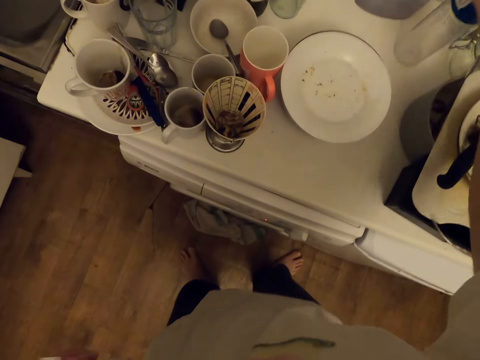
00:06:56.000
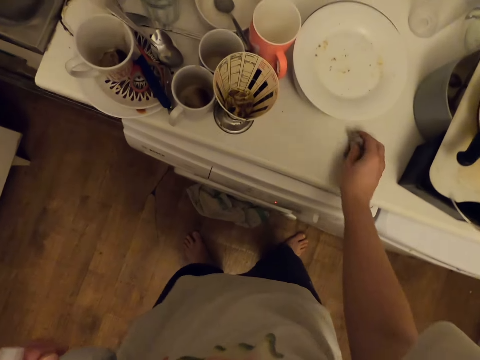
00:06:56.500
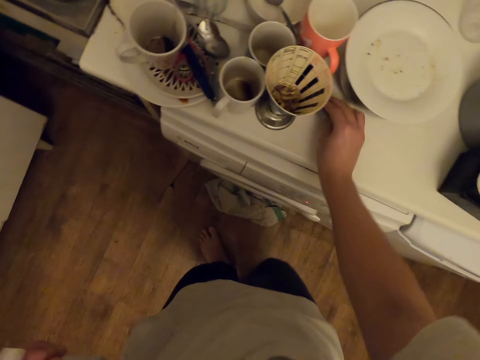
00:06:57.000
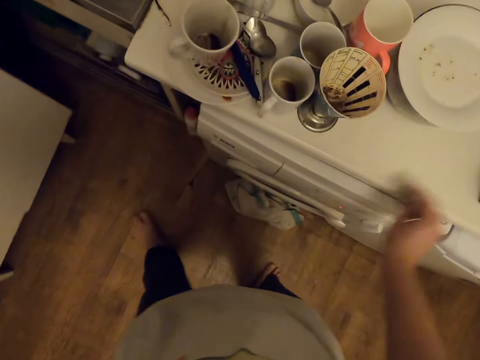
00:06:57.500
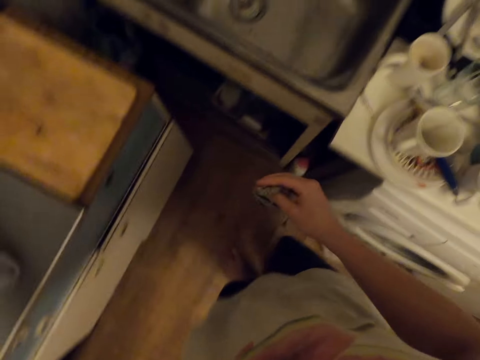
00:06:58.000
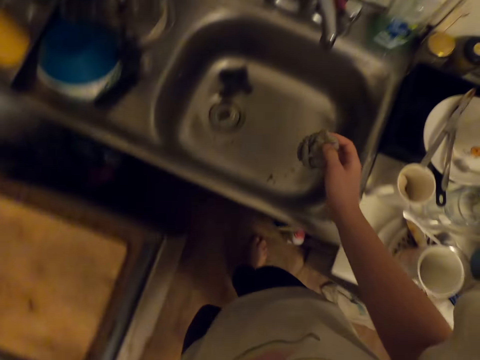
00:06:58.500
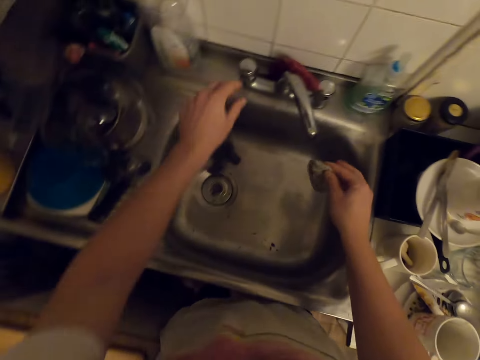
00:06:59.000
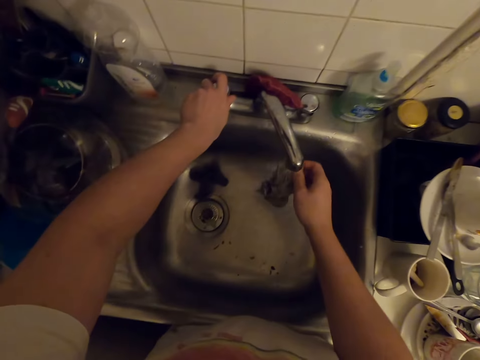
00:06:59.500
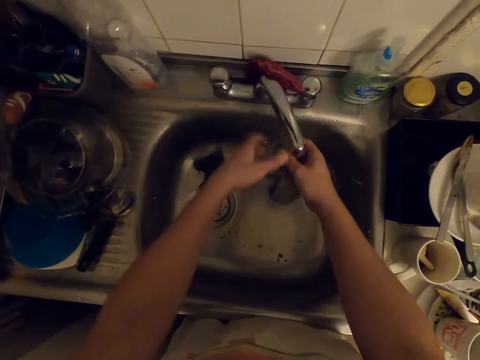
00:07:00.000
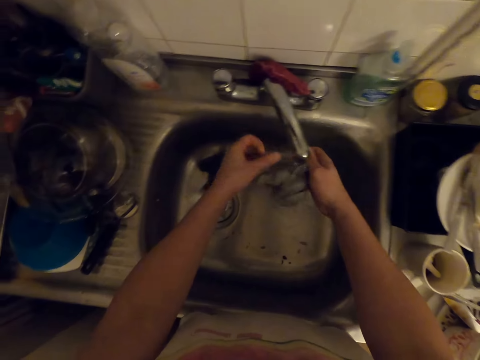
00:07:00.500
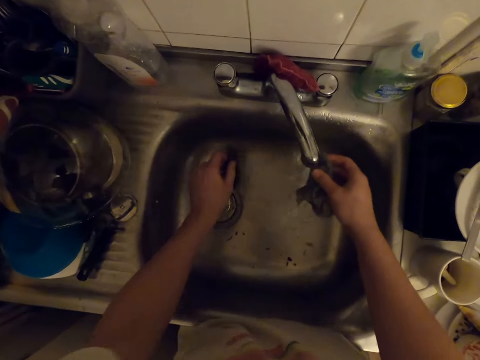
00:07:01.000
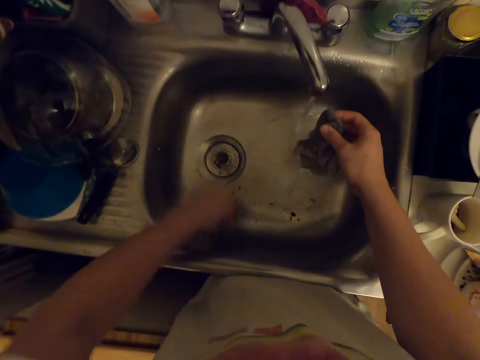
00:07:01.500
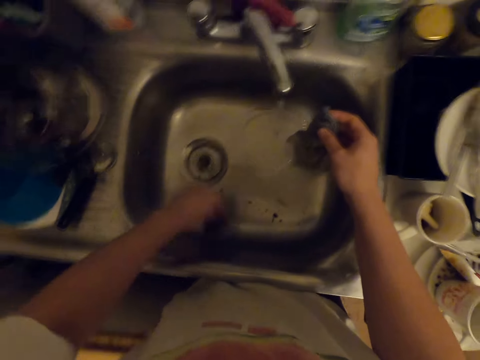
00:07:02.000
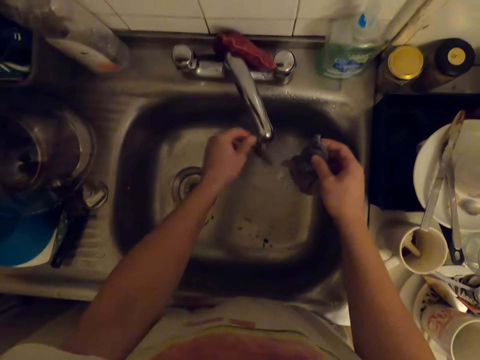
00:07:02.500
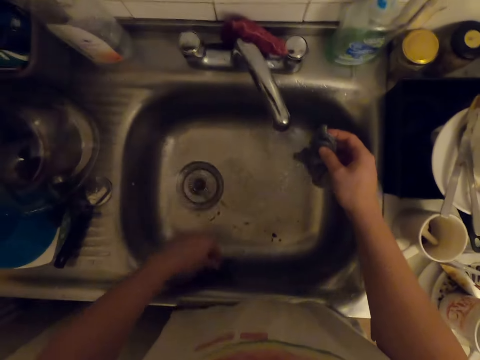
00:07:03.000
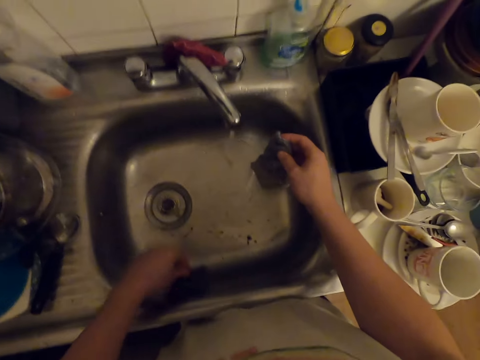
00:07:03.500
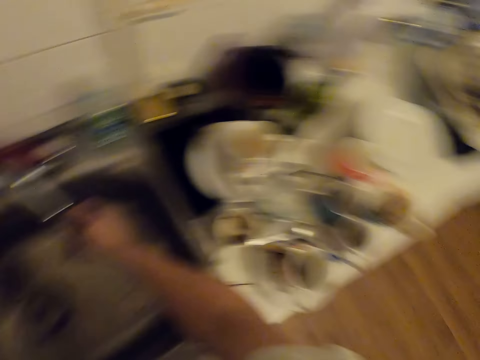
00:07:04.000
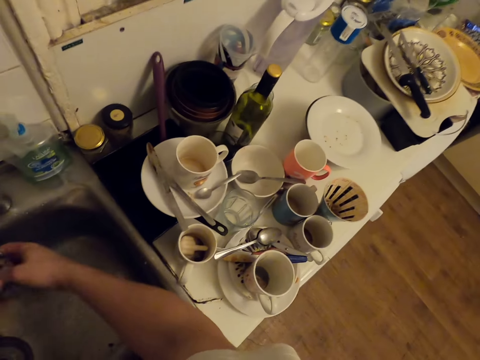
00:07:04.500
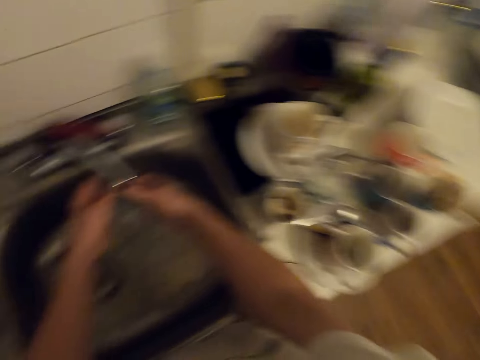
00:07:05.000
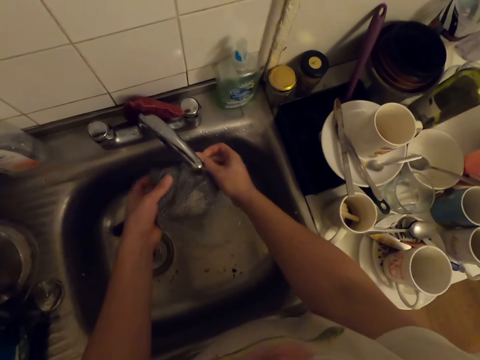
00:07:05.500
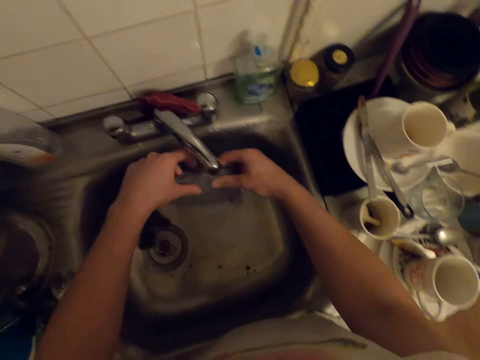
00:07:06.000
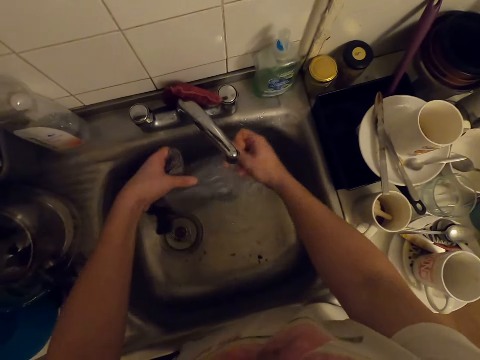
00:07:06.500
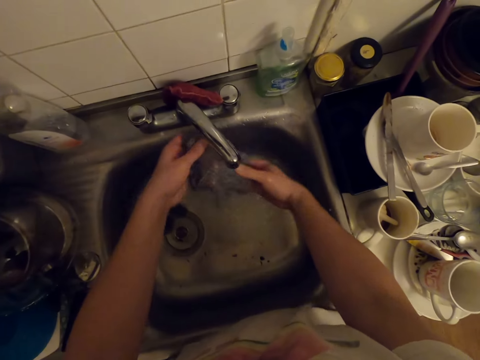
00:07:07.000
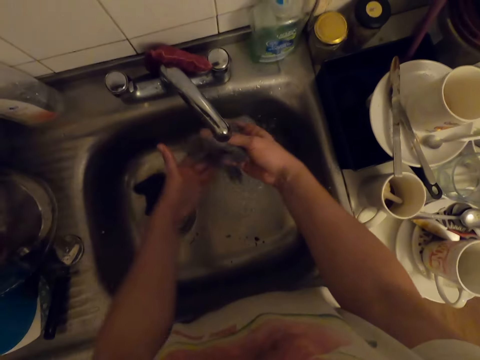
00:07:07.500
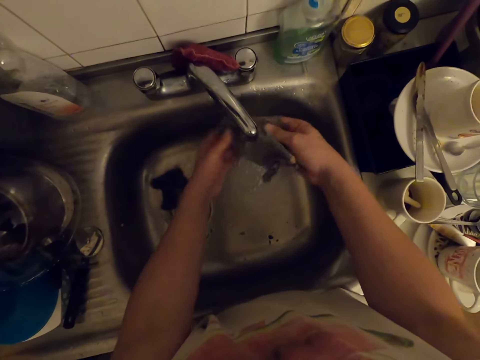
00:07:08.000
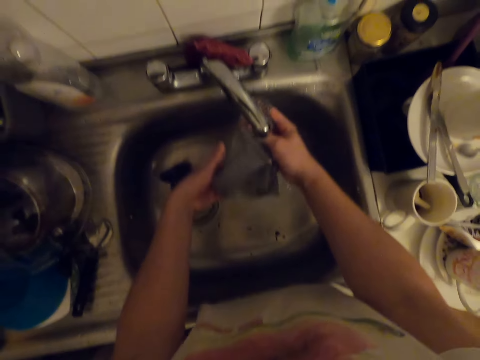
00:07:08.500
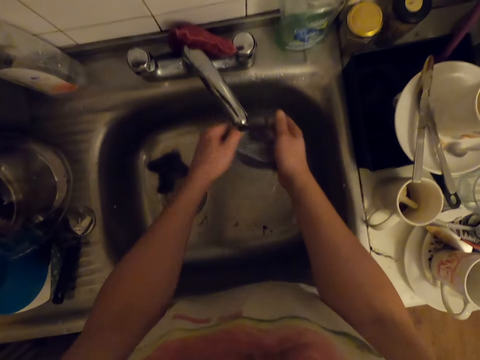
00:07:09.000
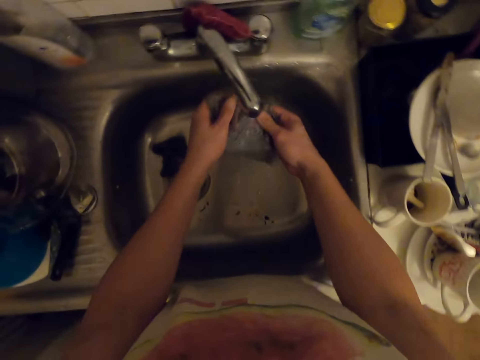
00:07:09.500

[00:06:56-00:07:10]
The camera wearer moves a tin. They arrange the utensils from the dry cleaner. They clean the dry cleaner with a towel. They move around the kitchen. They open the tap. They rinse the towel with water in the sink. They pick up a cloth and shake the cloth. They clean the steel wool in the sink. They rinse the towel with water in the sink.

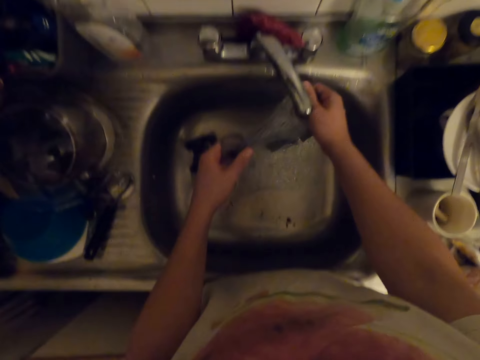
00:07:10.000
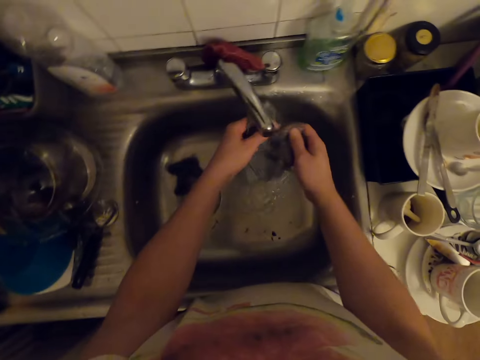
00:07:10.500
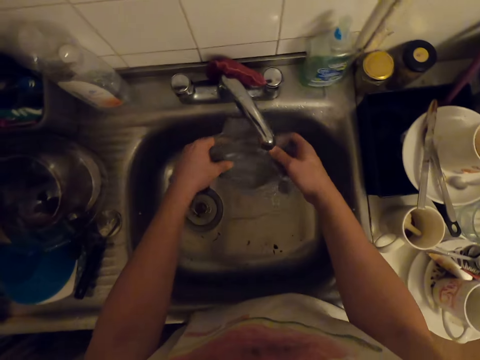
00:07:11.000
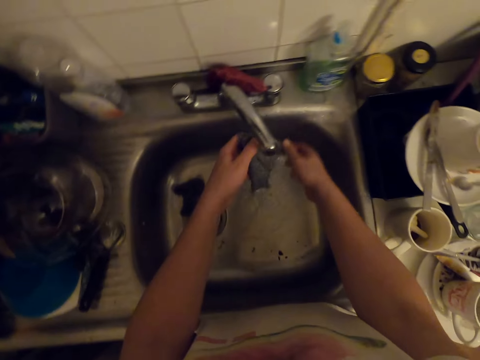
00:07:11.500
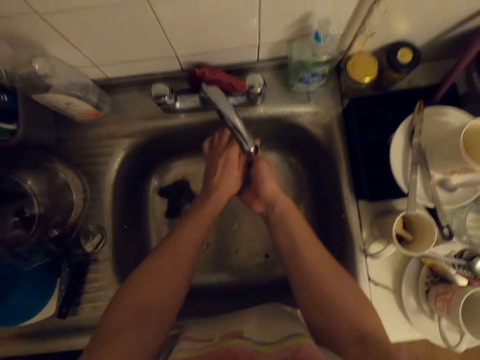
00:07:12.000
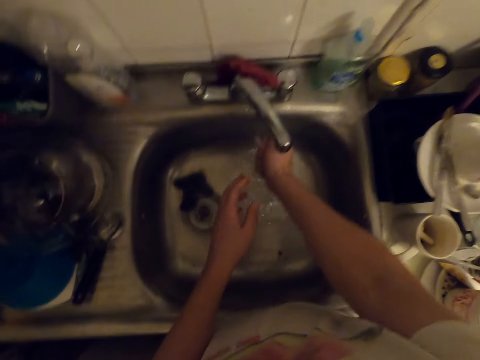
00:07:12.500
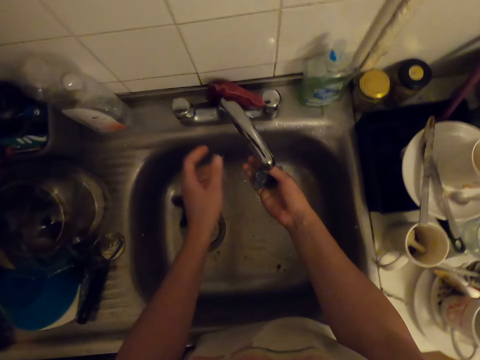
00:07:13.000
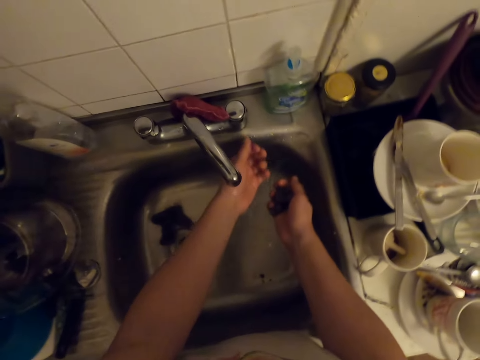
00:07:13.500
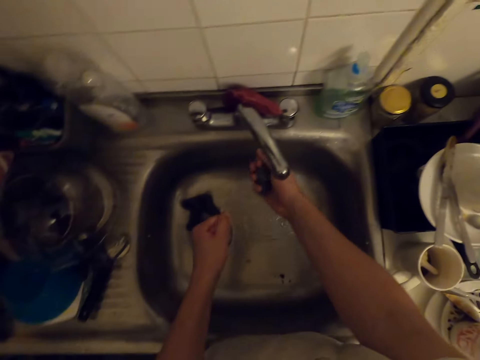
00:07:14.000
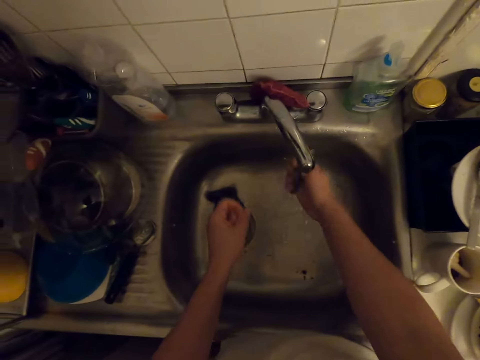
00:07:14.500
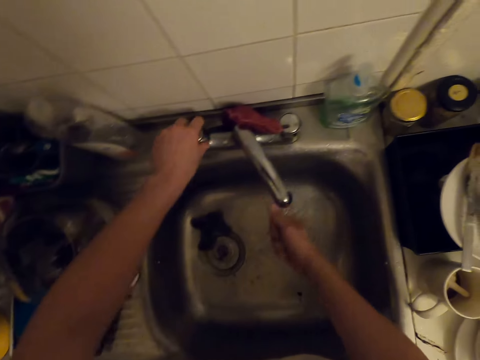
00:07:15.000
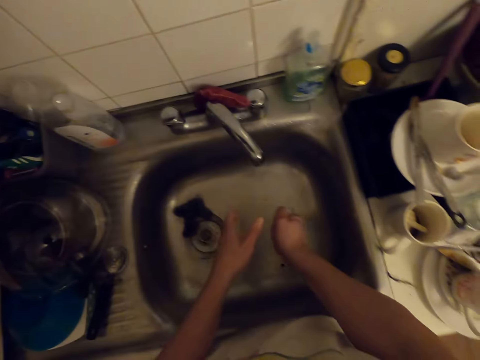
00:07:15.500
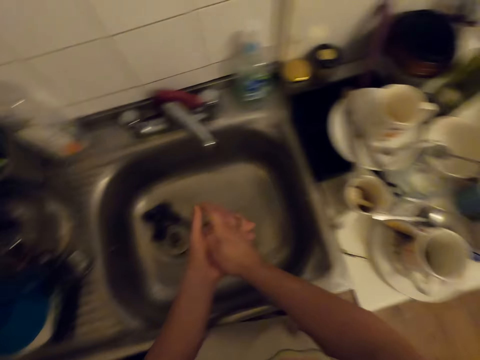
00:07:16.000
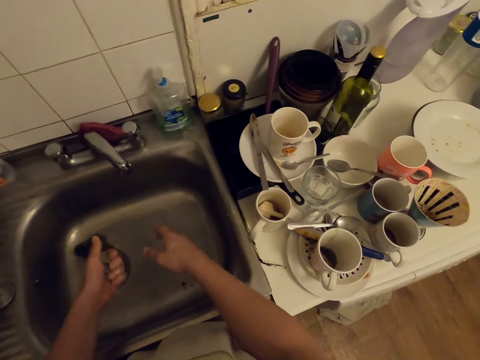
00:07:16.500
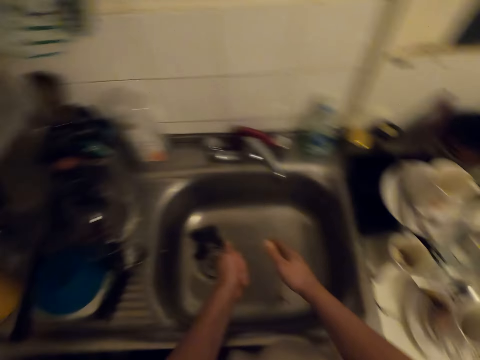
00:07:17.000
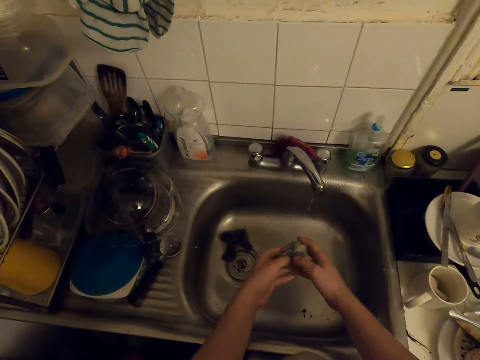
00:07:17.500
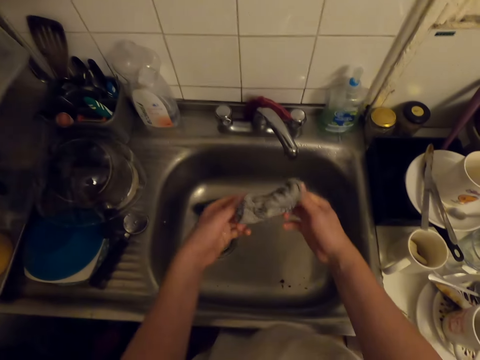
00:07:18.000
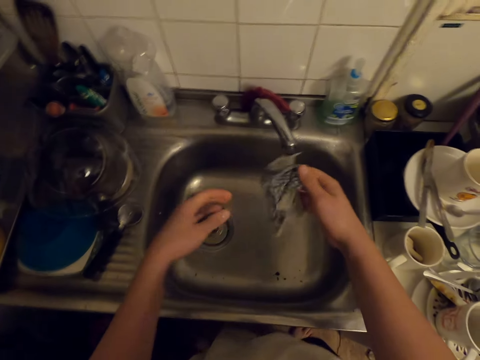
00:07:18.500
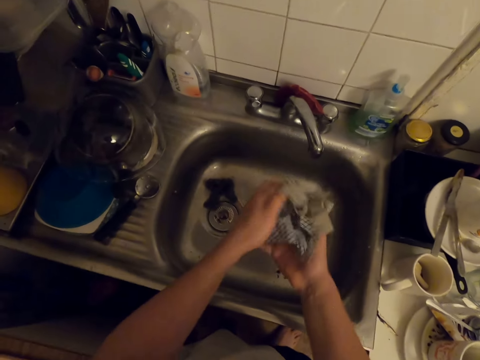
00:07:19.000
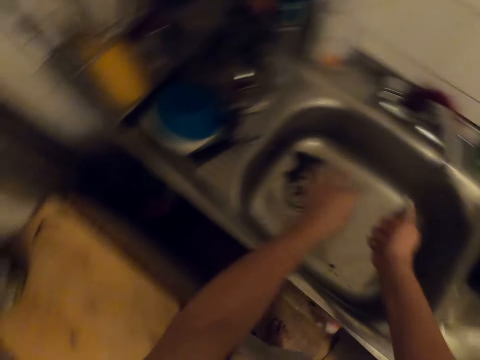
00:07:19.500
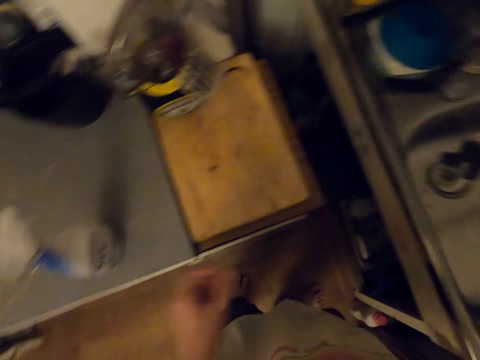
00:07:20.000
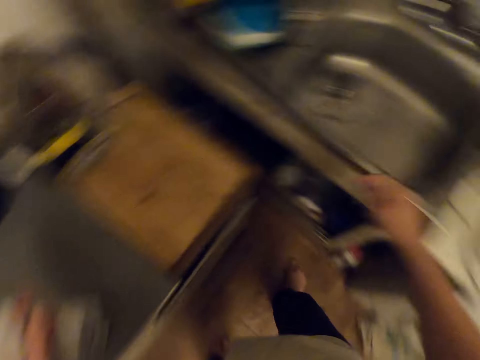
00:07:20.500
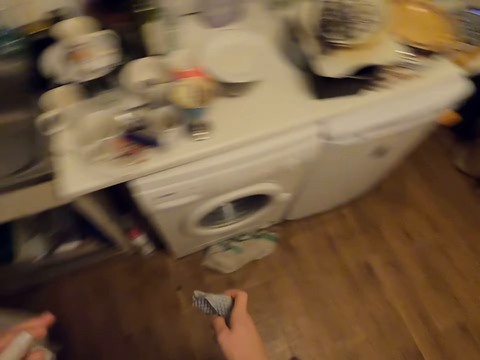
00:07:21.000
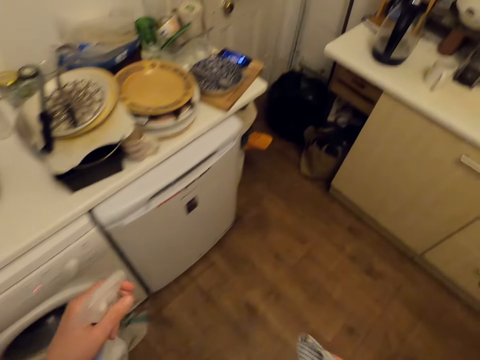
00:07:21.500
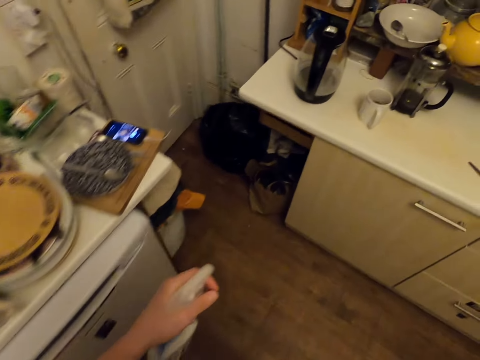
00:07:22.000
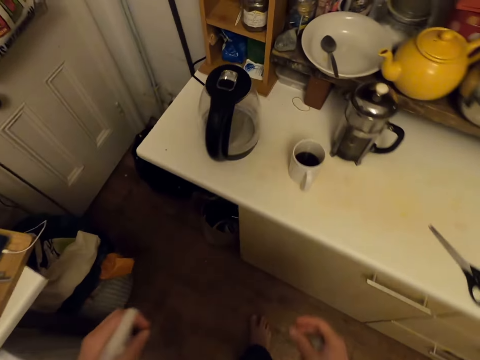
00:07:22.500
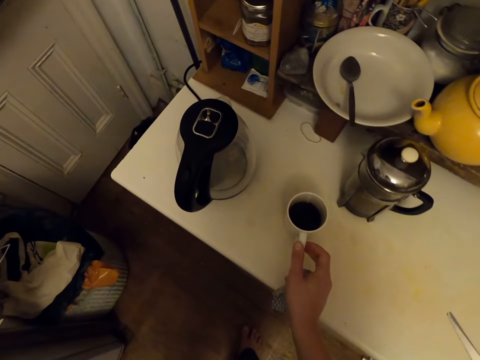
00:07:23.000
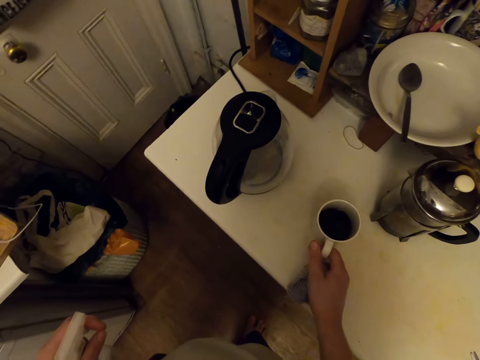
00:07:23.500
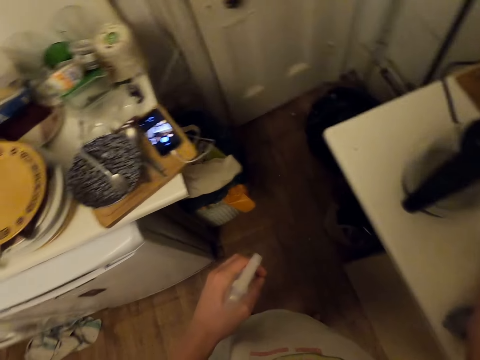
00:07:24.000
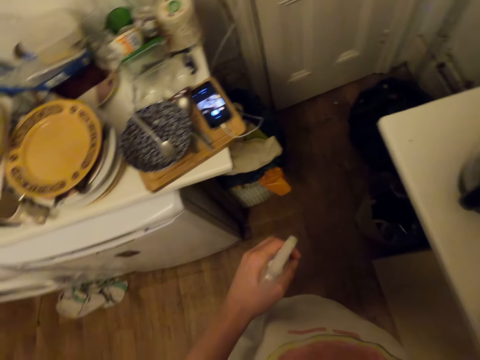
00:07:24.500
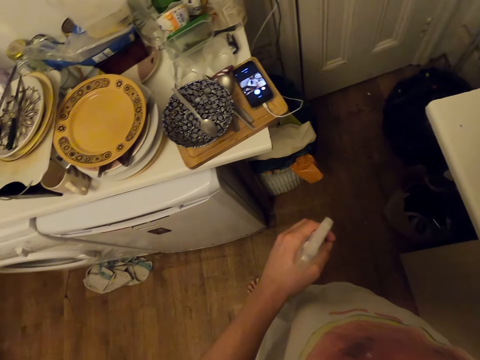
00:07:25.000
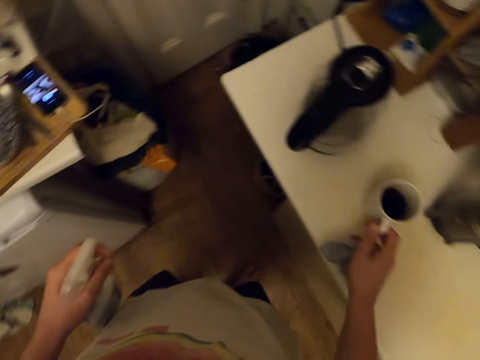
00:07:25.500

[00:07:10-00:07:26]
The camera wearer squishes the towel into the sink. They close the tap. They squish the towel into the sink. They pick up the window rinse from the table. They move around the kitchen. They look around. They touch a cup of tea on the sink. They carry the cup of tea from the sink.
